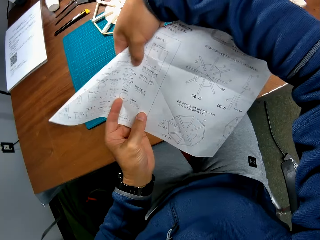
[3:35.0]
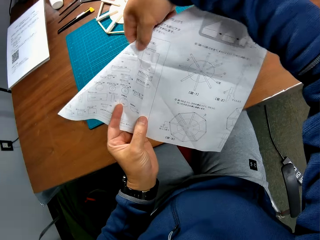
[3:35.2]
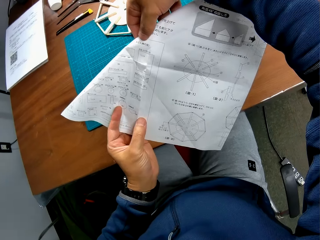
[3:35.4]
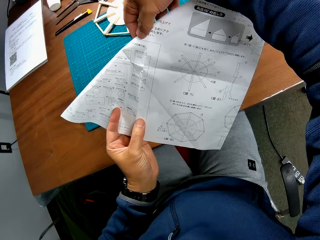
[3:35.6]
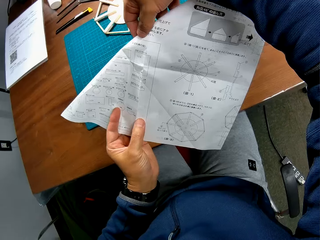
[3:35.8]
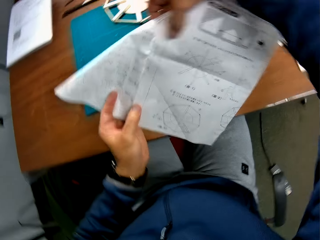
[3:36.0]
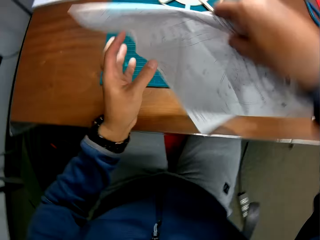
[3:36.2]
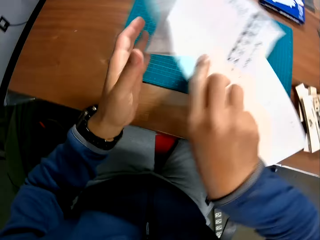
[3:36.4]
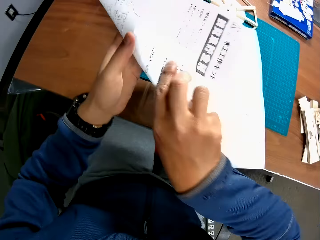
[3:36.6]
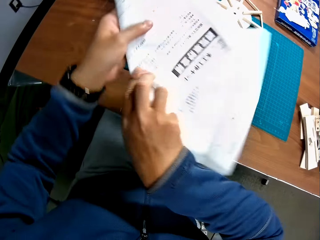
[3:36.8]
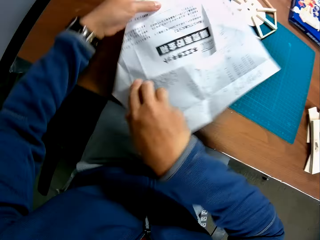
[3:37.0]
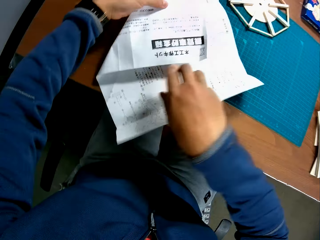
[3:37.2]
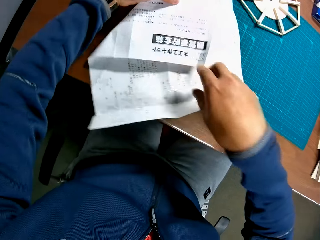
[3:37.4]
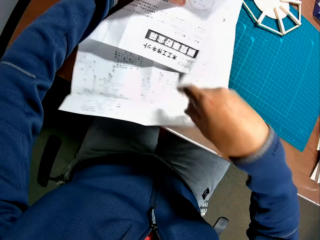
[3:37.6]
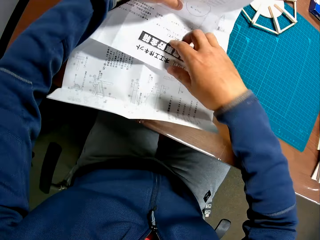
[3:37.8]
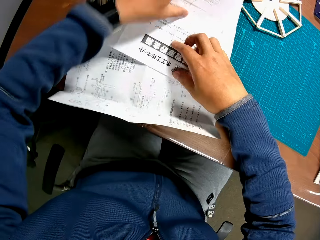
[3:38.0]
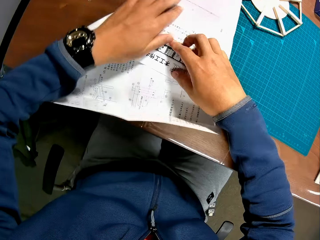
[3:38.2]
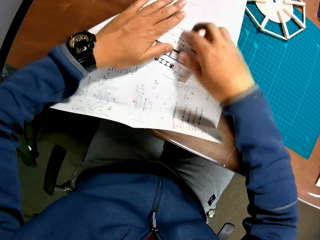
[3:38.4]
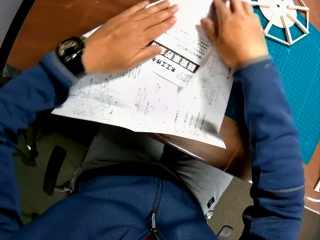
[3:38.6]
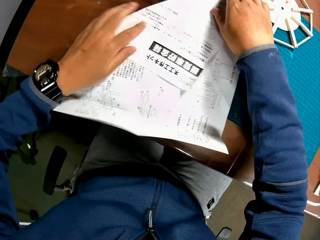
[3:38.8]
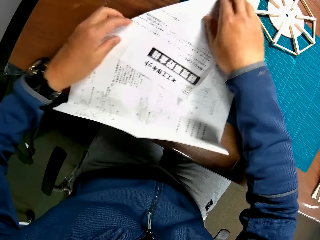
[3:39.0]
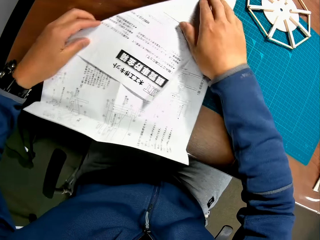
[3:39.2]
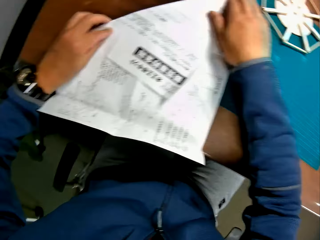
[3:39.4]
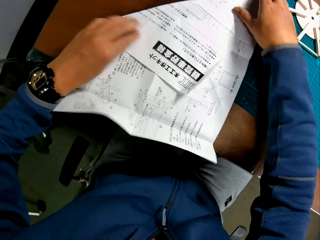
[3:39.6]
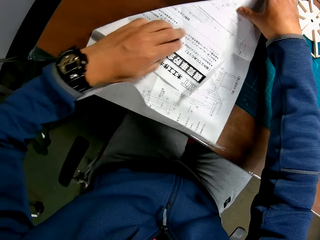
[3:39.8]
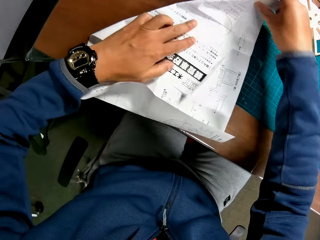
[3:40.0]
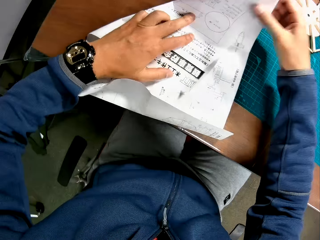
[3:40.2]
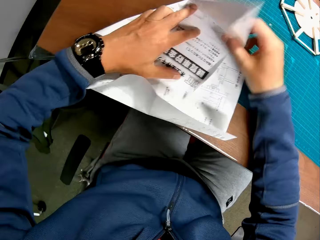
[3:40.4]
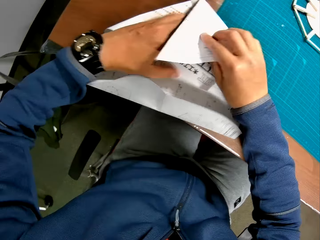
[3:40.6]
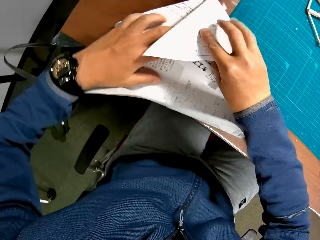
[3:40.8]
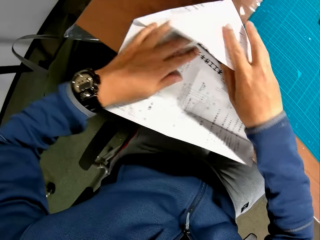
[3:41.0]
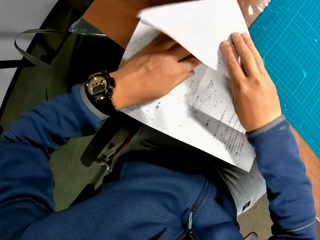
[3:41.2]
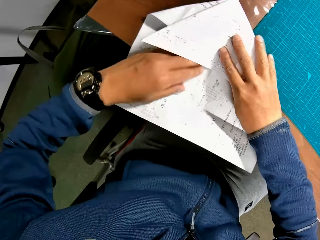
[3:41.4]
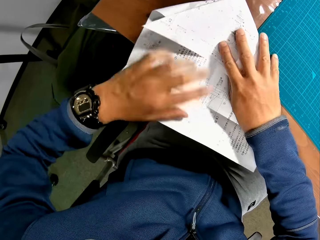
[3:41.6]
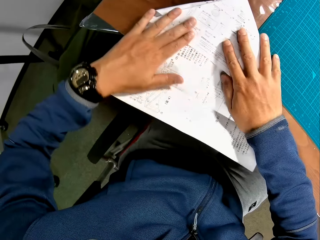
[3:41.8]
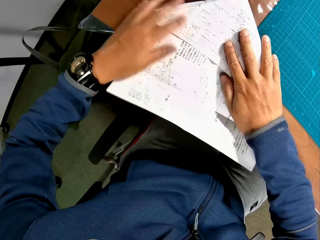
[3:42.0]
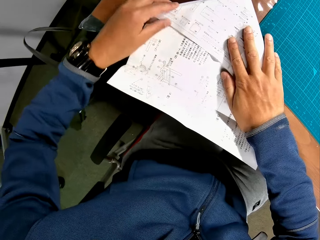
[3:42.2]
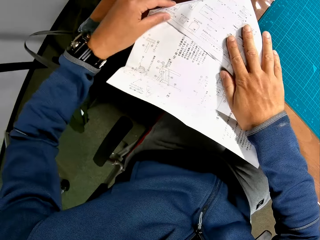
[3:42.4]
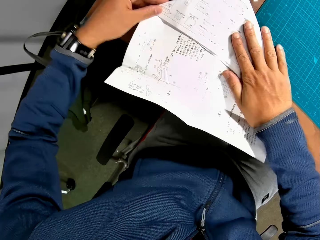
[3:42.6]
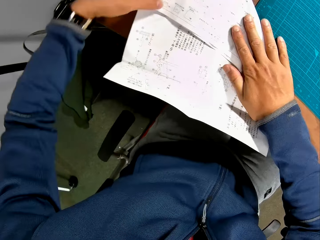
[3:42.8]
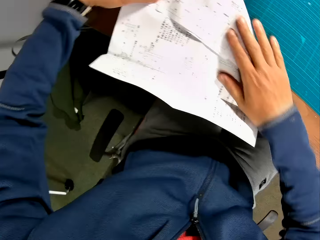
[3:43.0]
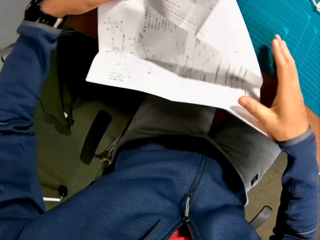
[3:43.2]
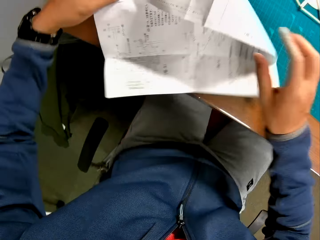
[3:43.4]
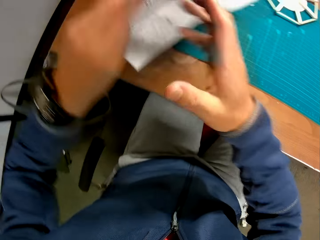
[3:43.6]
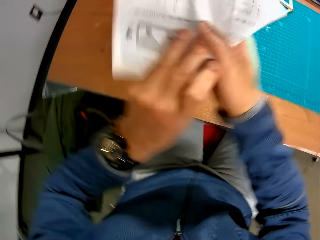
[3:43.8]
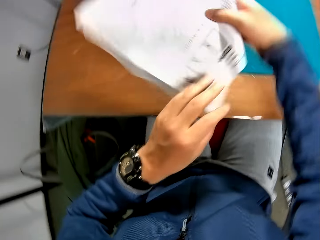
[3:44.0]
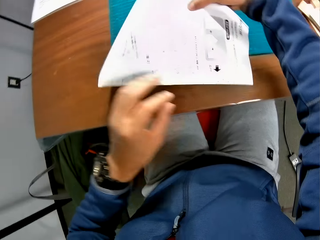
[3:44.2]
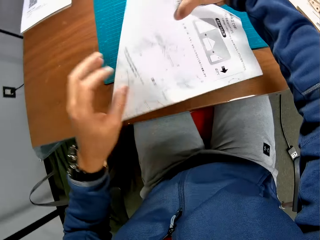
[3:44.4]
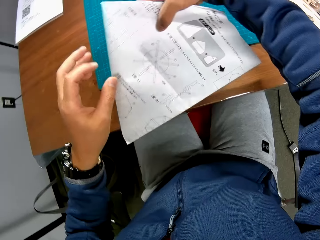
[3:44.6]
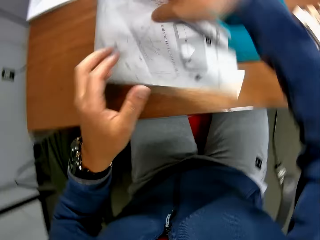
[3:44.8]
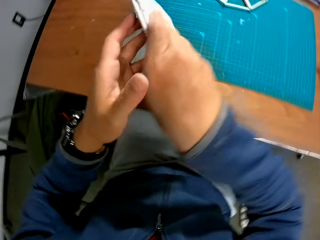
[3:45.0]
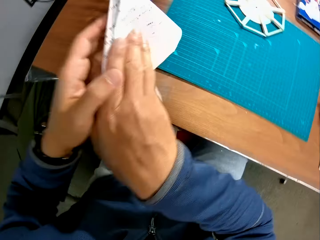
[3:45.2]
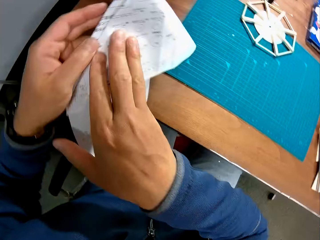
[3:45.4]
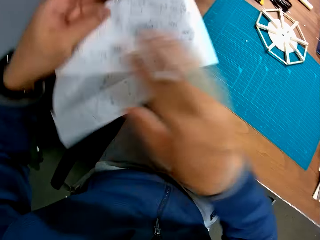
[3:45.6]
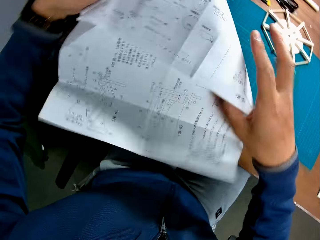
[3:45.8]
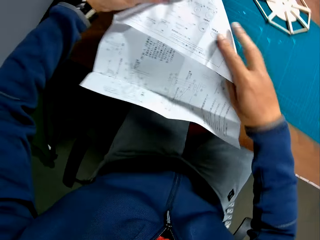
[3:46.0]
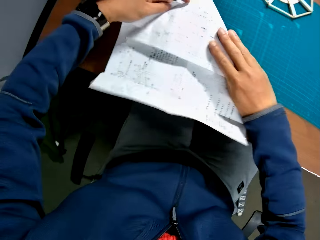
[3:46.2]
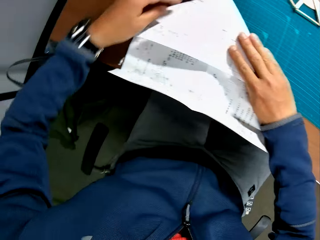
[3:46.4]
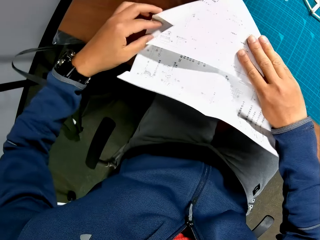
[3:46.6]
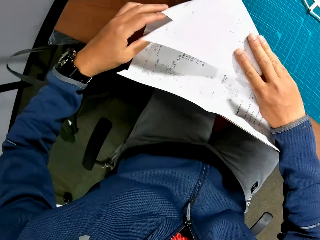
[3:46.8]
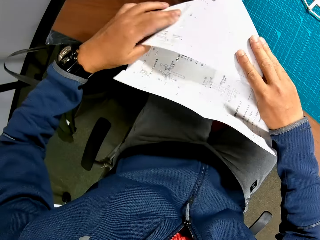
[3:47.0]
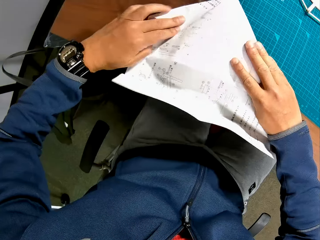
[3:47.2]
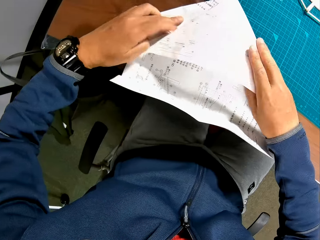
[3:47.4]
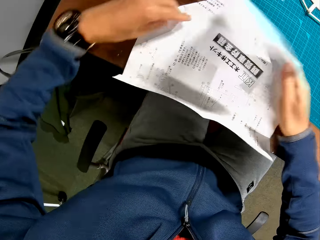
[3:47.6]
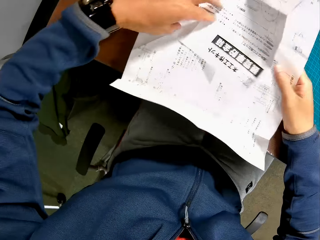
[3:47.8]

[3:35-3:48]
The camera wearer reads the manual. He turns over the manual. He adjusts the manual in his hand. He folds the manual on the table with his hands. He adjusts the manual in his hand.

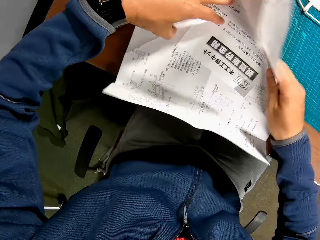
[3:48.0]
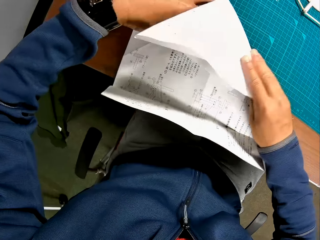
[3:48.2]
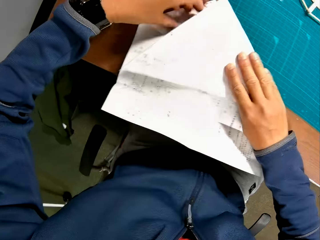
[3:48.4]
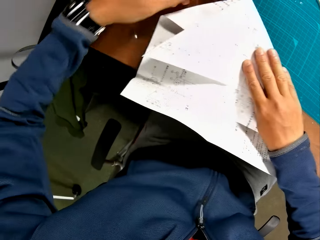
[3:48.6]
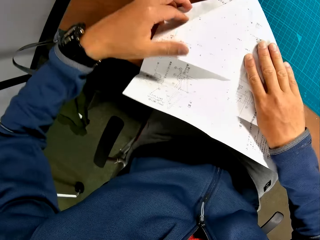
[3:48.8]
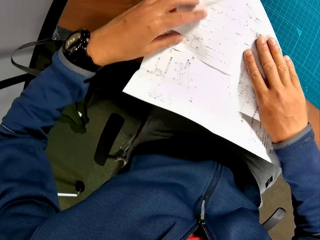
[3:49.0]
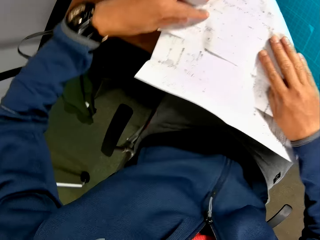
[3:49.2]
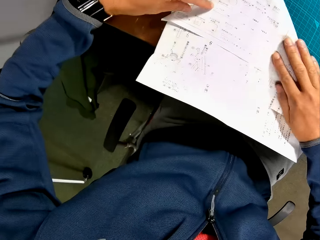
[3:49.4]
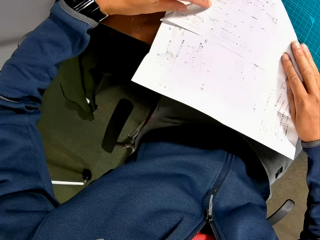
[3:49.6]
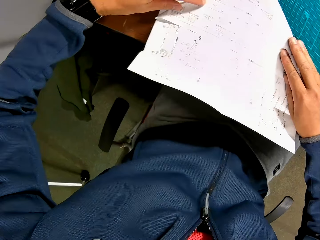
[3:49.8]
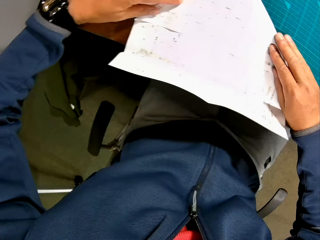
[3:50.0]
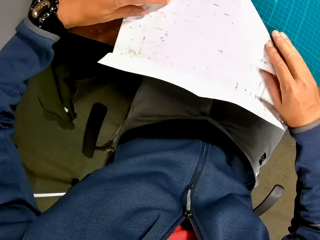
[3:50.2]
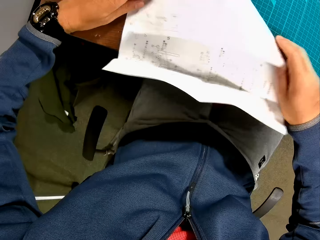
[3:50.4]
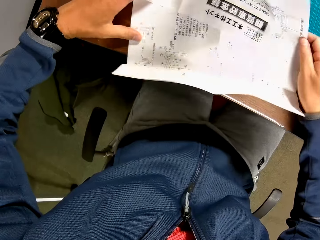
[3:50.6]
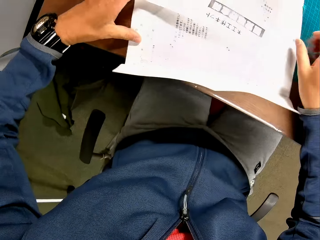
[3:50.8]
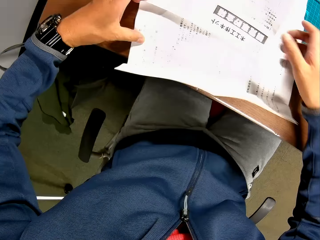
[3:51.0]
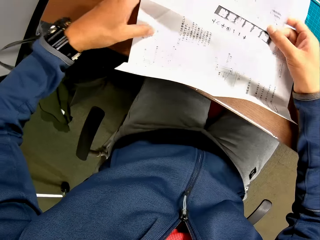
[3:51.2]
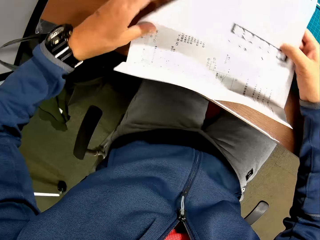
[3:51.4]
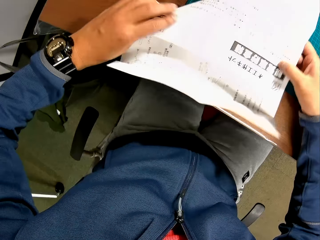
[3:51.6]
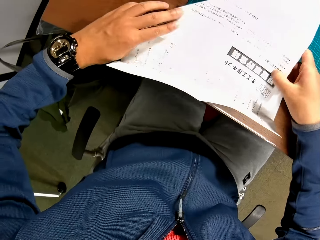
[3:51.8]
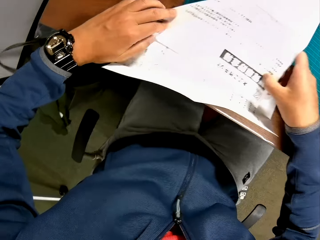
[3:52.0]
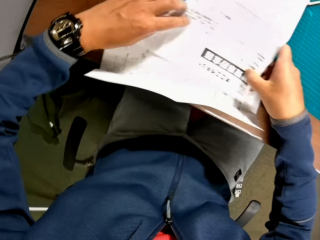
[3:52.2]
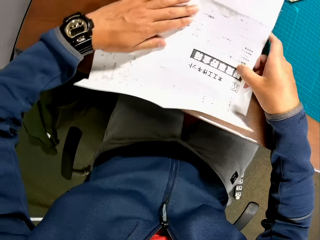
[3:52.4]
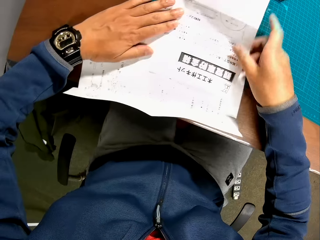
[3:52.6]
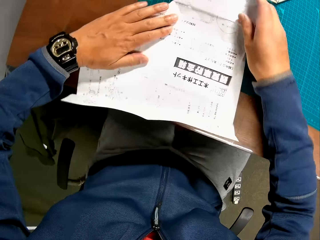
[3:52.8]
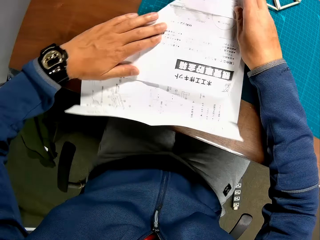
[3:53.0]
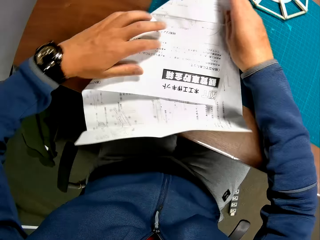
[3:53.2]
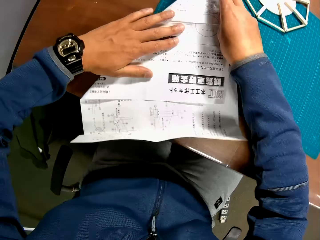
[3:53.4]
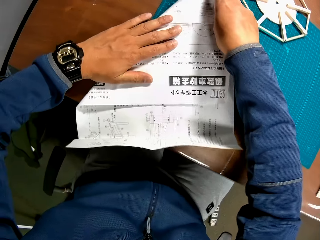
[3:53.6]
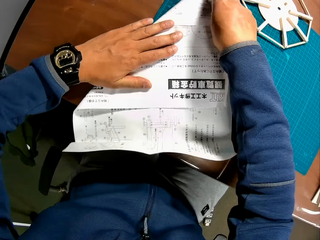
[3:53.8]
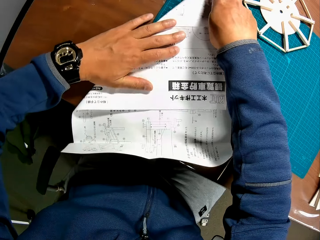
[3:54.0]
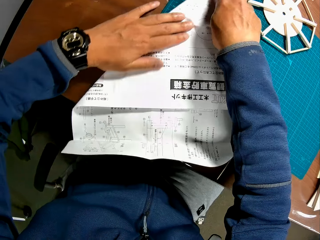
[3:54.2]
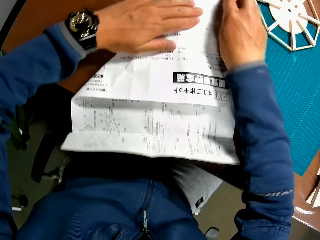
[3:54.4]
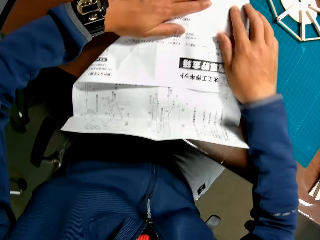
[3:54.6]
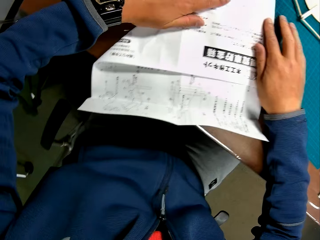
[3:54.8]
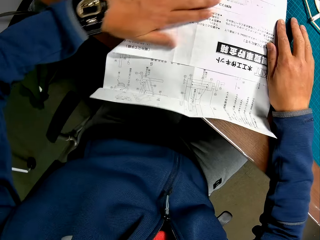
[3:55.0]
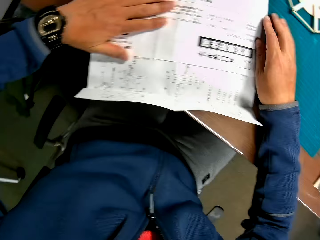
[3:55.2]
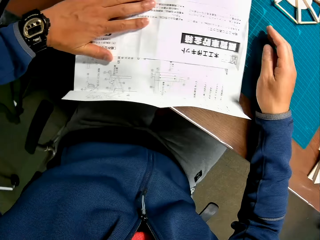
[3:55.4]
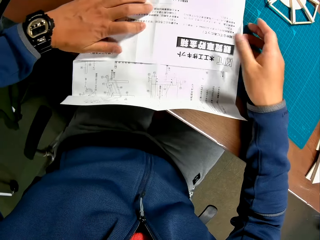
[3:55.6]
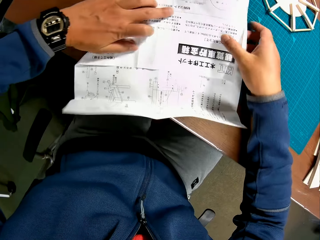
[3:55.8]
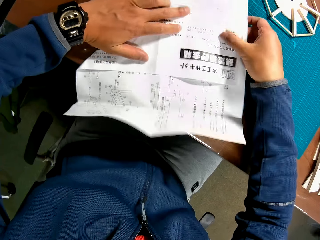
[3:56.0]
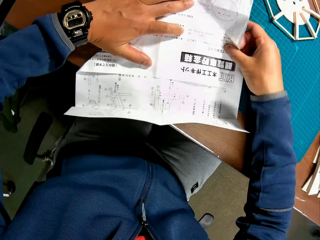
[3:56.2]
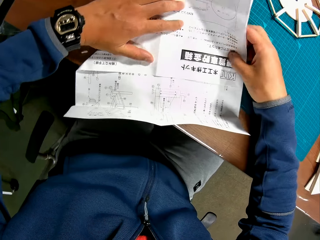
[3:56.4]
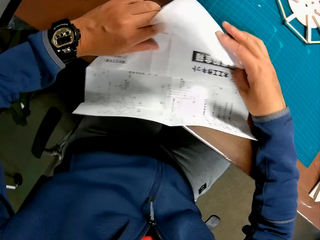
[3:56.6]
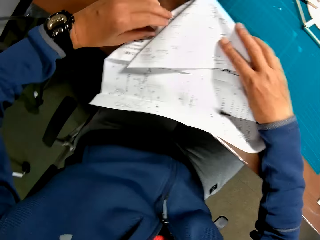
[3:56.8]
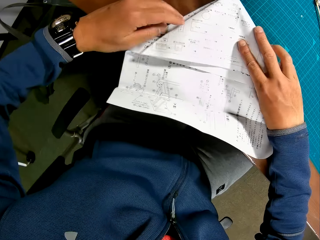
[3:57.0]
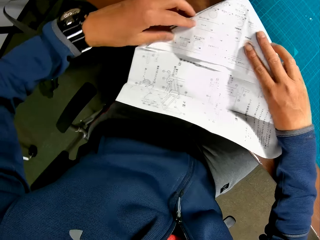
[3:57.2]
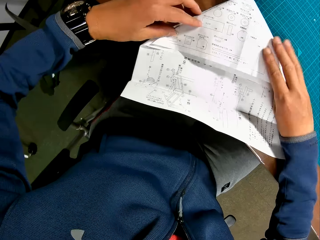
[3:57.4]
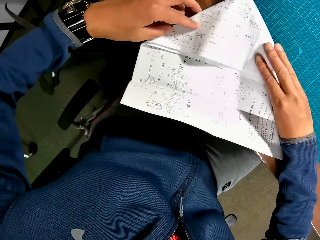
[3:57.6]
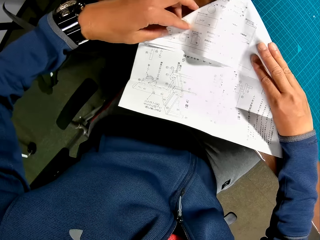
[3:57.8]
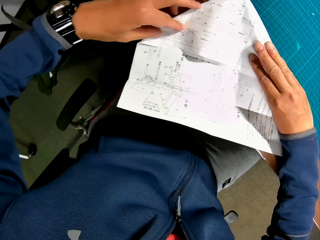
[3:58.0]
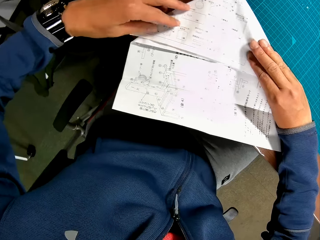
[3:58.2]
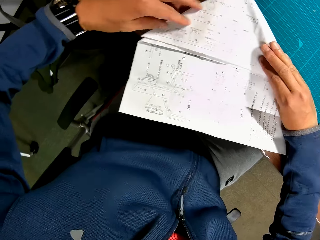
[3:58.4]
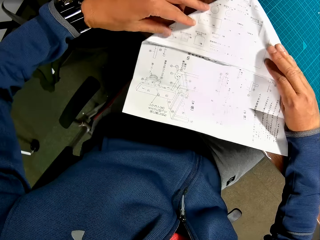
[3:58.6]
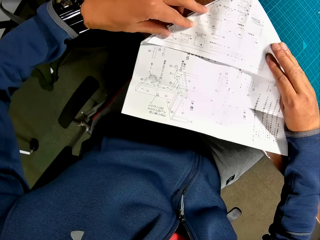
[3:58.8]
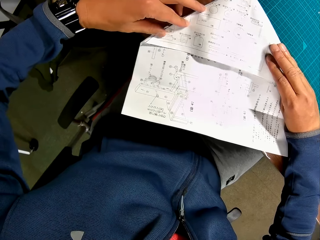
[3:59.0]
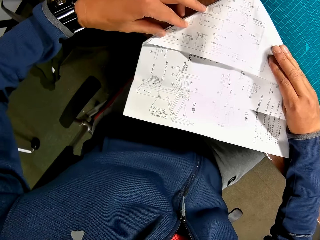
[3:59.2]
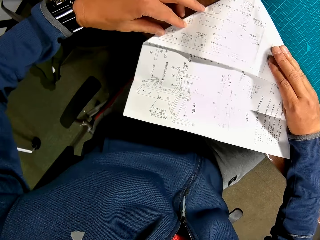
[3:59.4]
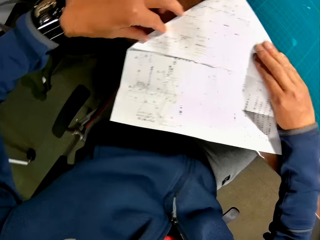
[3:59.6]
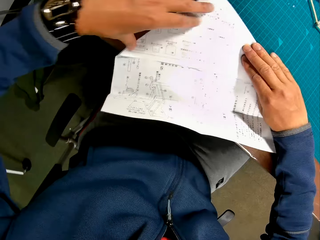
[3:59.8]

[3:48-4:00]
The camera wearer folds the manual on the table with his hands.
